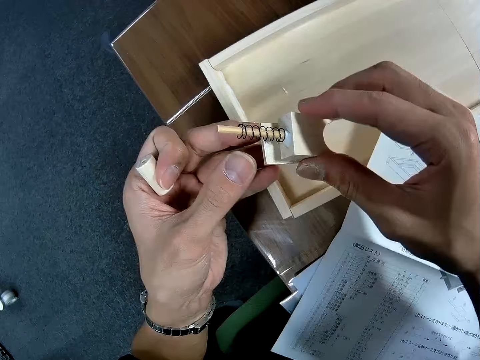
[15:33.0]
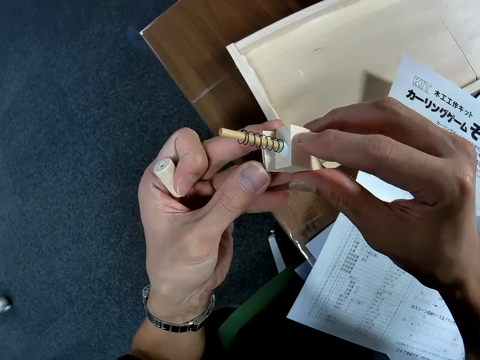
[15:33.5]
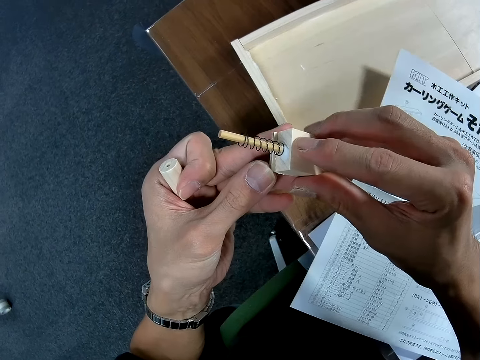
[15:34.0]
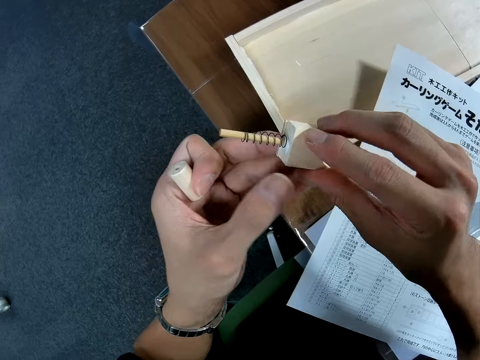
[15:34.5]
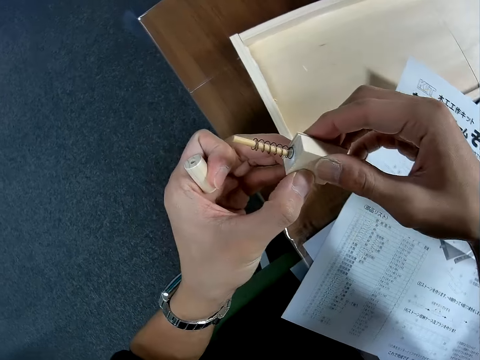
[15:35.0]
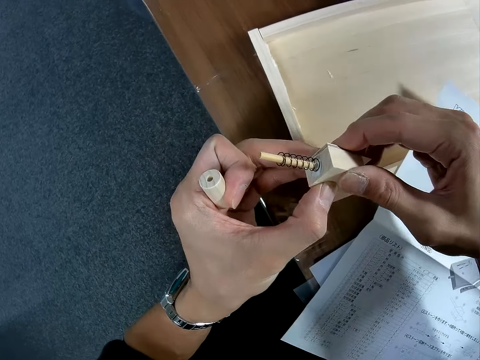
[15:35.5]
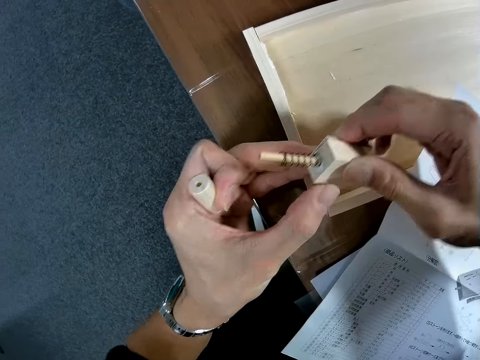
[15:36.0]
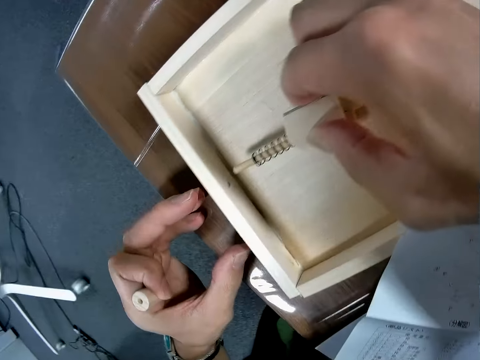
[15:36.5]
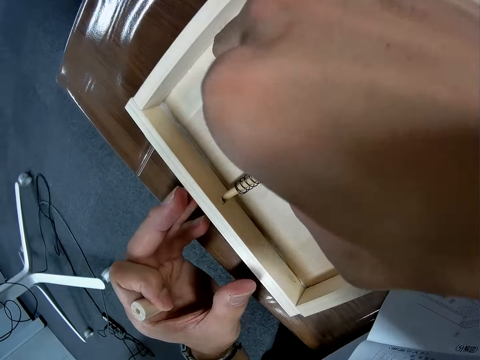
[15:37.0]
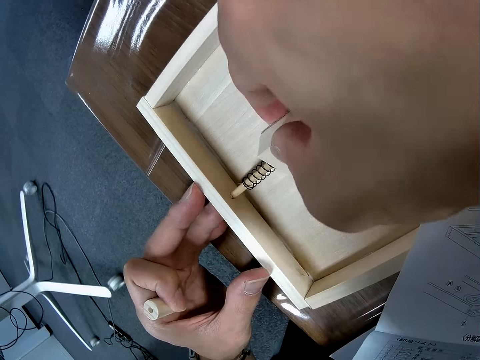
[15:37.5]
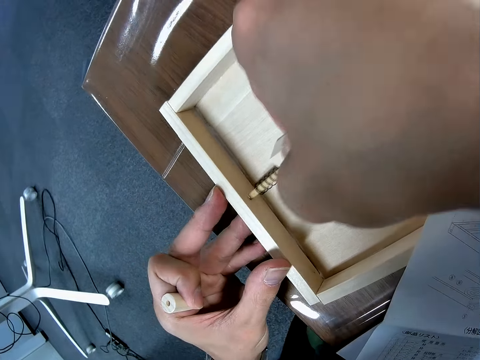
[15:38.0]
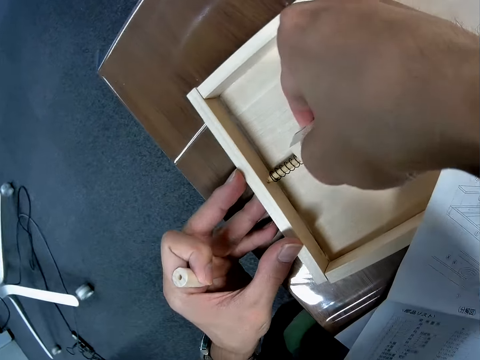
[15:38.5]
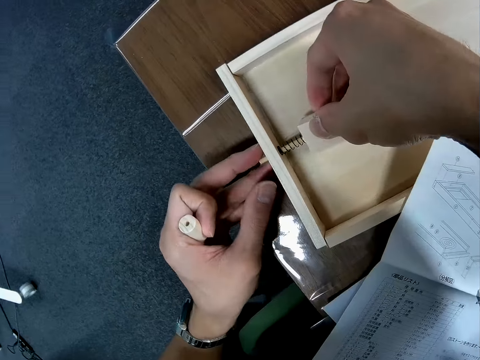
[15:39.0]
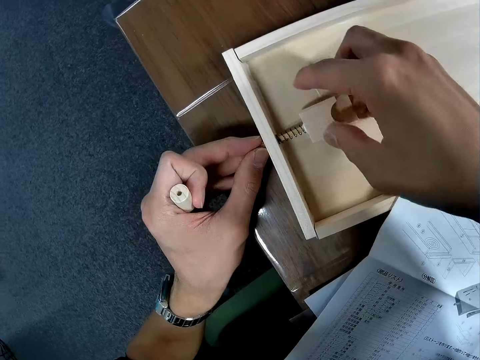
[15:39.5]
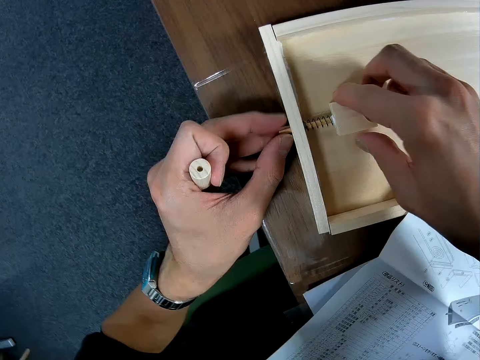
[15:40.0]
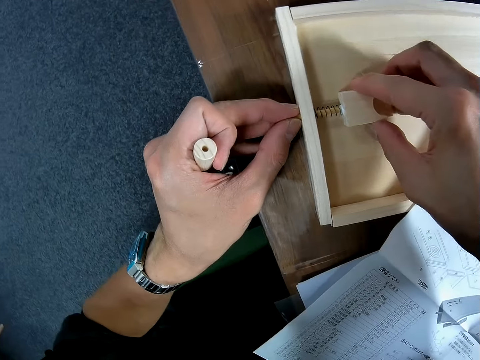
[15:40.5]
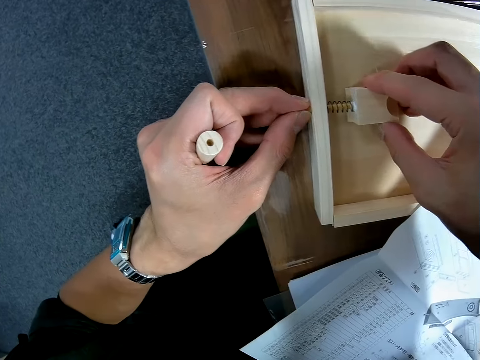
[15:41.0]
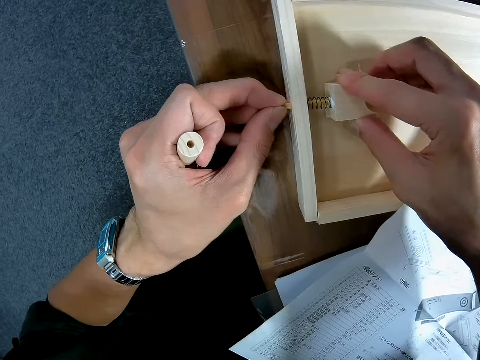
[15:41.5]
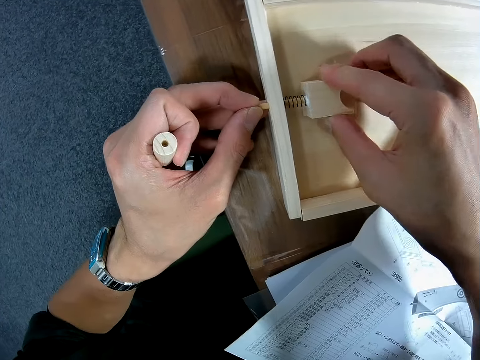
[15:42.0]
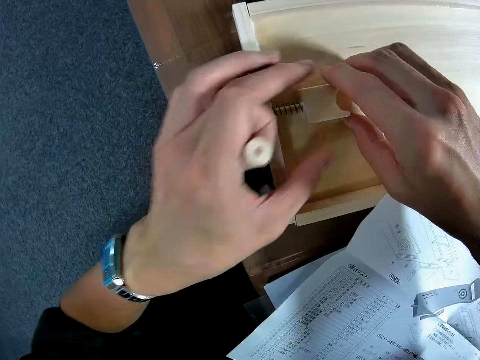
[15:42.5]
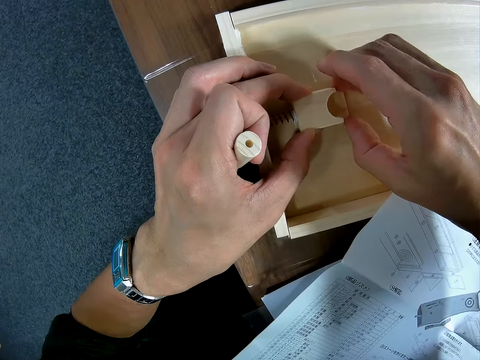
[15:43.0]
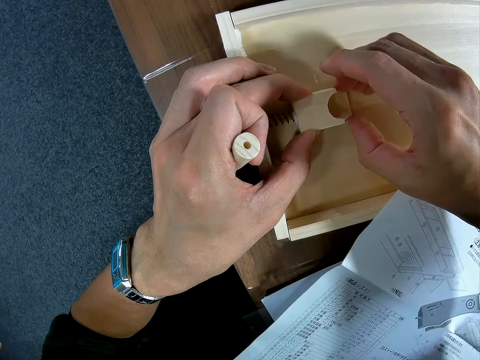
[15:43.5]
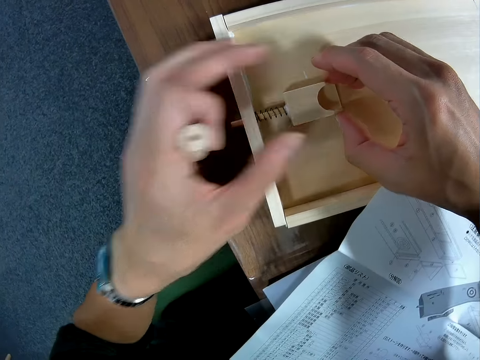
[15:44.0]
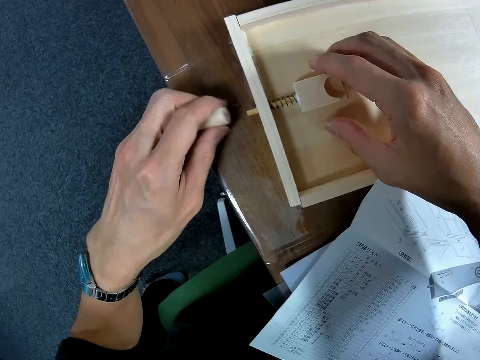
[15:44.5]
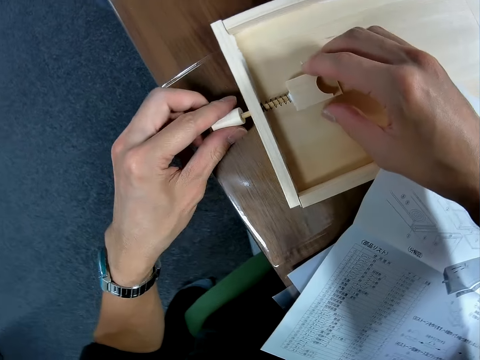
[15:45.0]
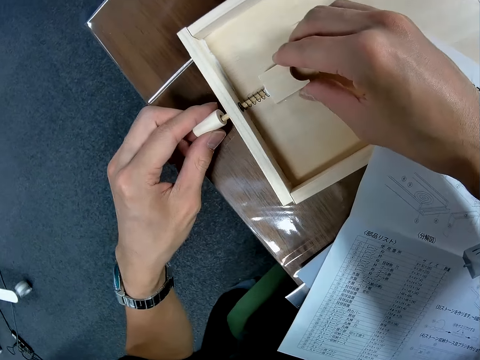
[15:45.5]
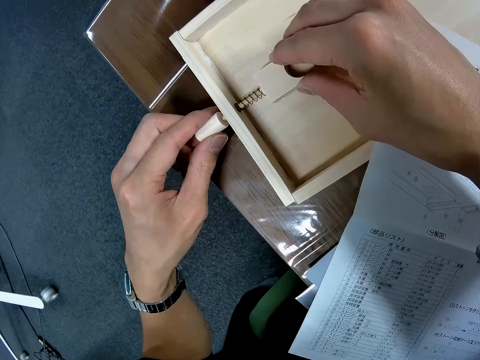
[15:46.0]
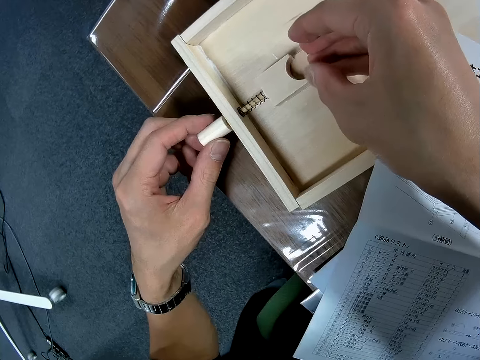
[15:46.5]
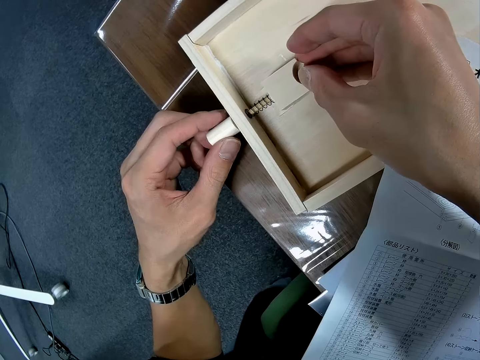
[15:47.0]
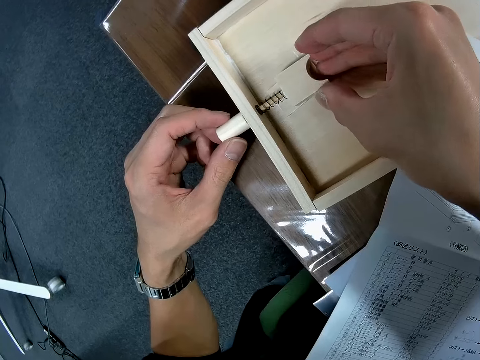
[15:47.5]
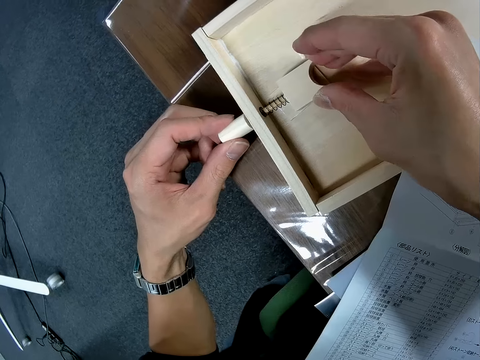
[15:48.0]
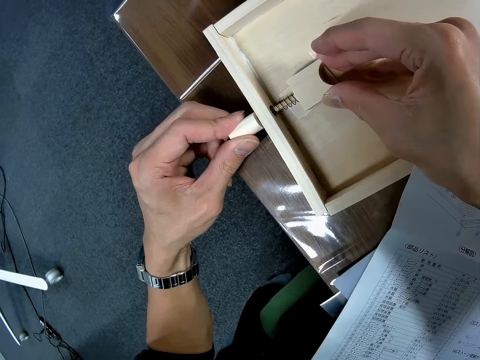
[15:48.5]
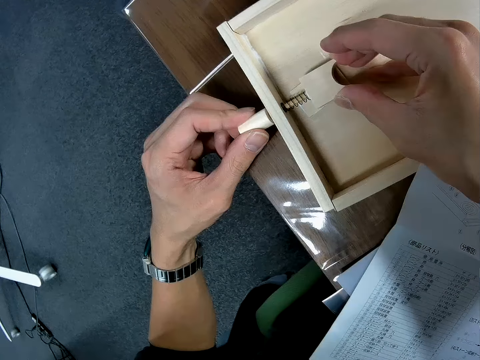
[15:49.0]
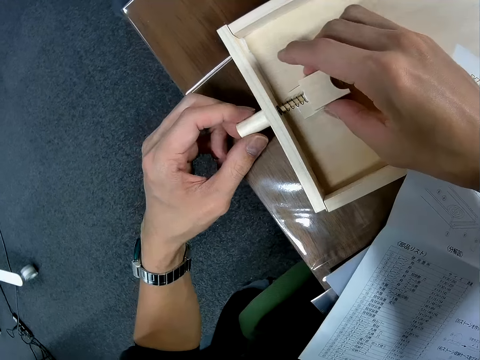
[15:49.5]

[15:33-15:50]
The camera wearer adjusts the wooden craft. They pick the wood puck. They insert the wooden craft into a hole in the wood on the table. They attach the piece of wood to the wooden craft.

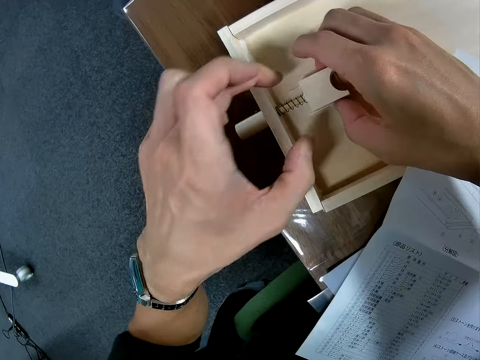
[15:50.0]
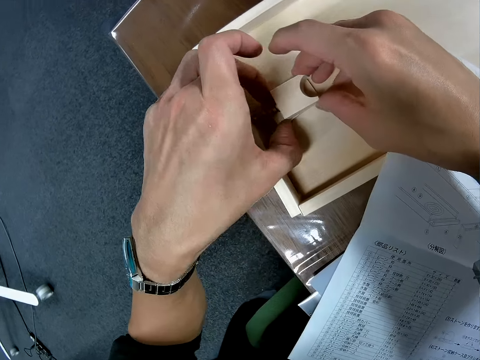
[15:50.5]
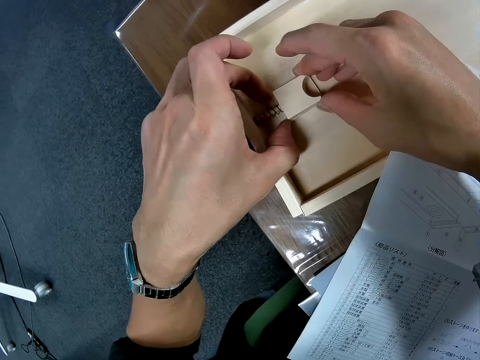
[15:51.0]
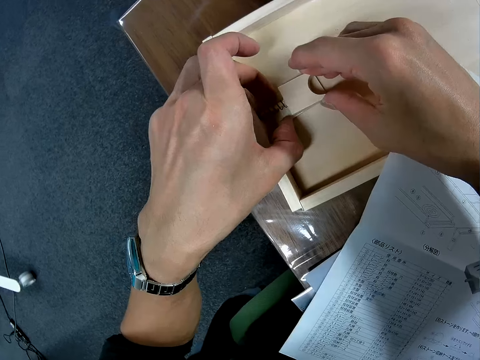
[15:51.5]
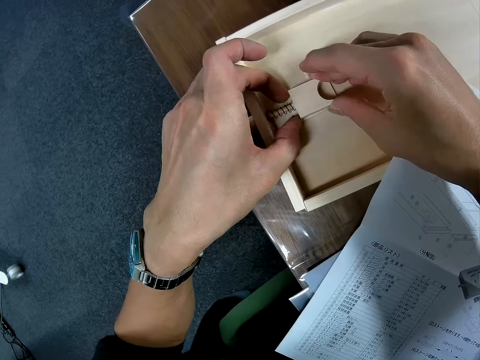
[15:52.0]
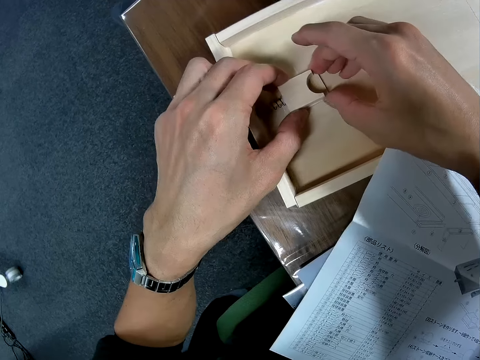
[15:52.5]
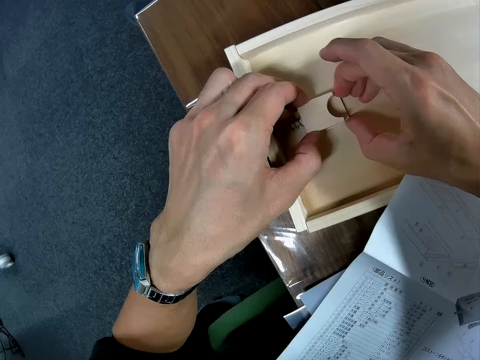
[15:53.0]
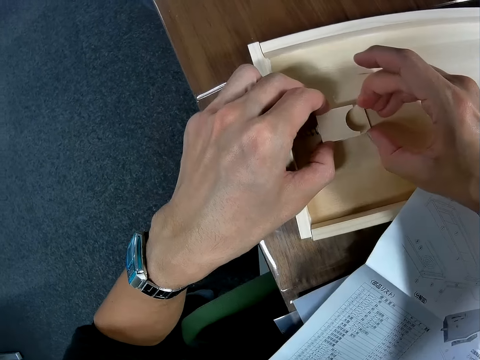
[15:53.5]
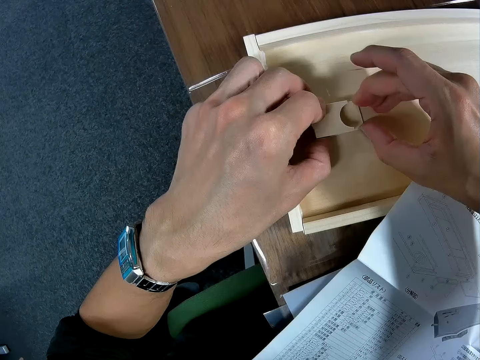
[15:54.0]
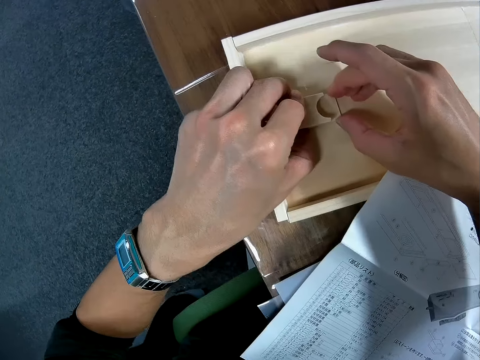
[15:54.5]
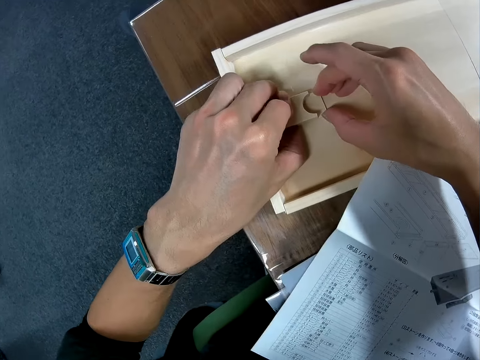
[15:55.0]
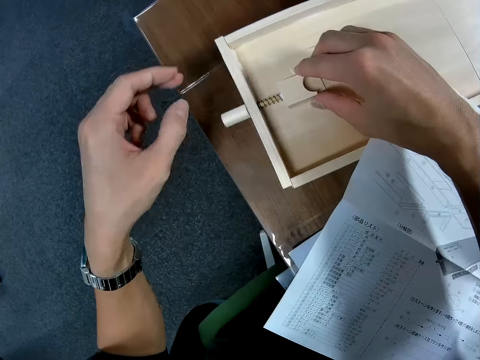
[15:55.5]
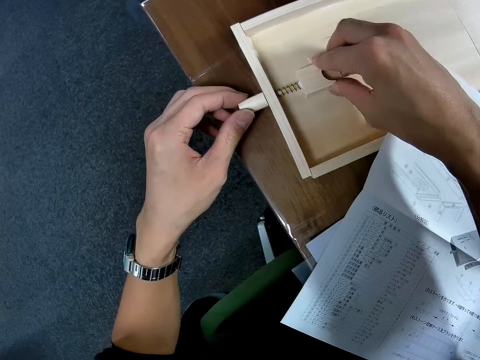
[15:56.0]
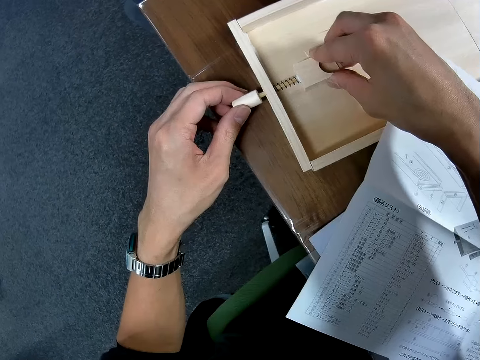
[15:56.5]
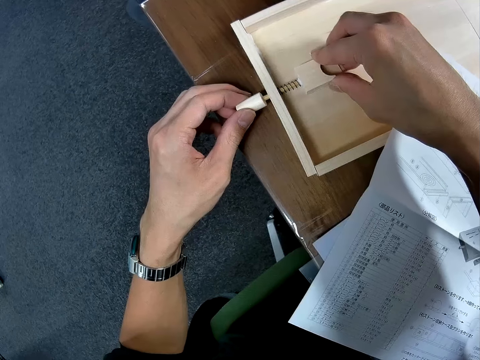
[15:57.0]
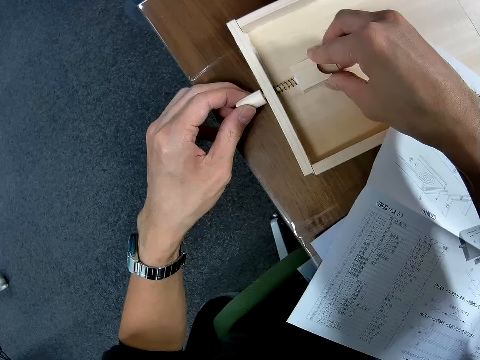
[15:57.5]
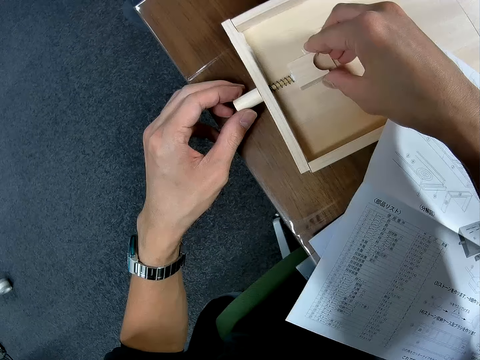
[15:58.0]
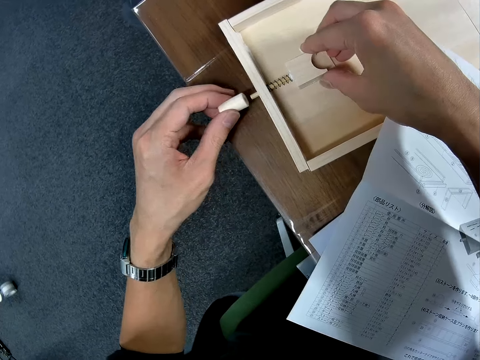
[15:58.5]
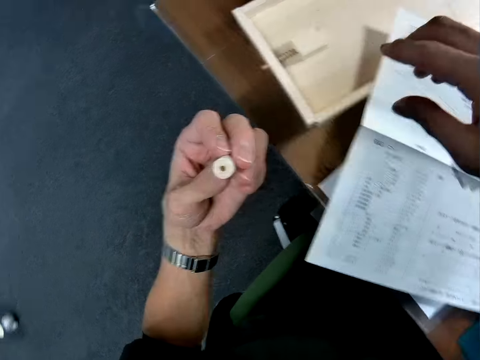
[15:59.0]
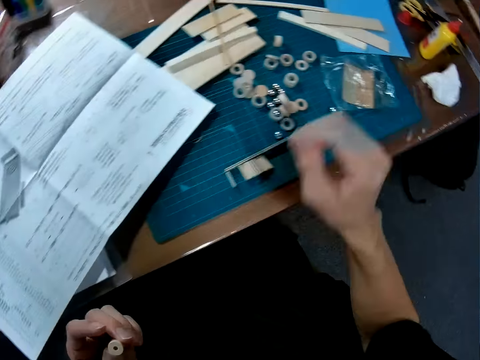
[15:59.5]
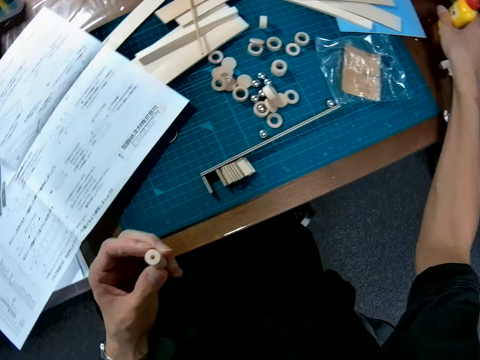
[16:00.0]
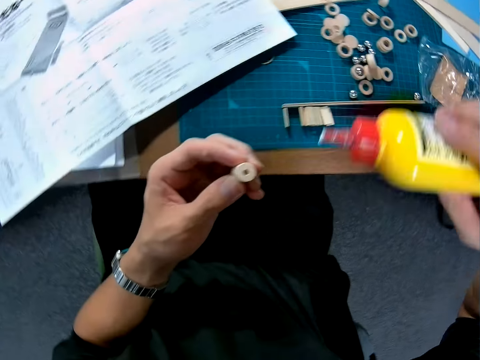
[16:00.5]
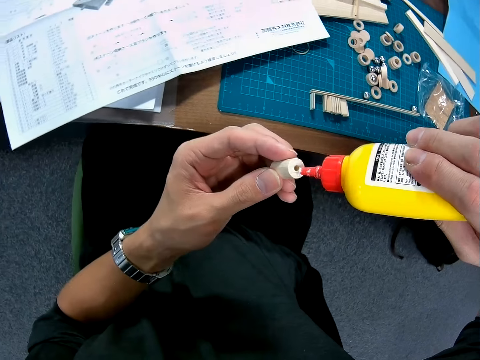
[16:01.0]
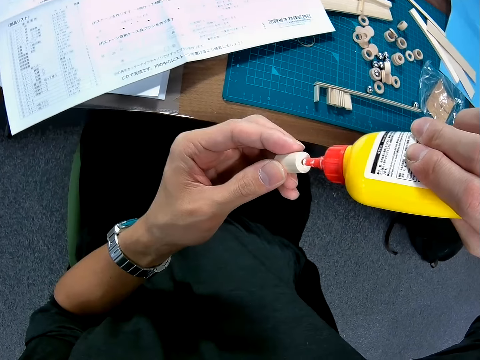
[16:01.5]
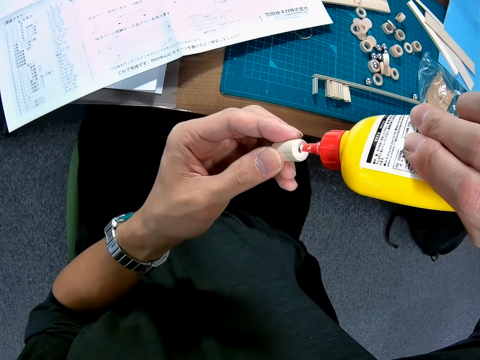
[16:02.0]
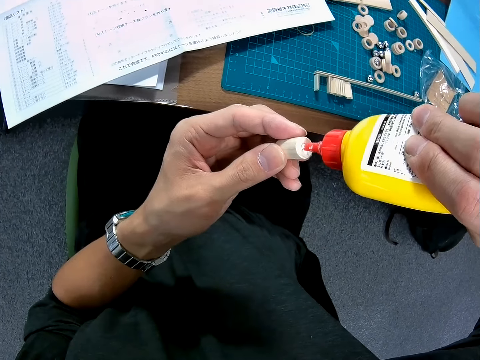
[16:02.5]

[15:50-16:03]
The camera wearer removes the piece of wood from the wooden craft. He picks the bottle of glue on the table. He applies glue in the hole on the piece of wood in his hand.
